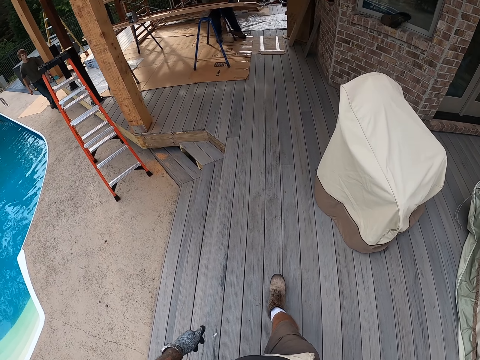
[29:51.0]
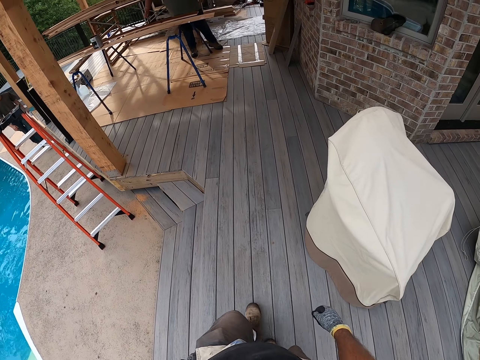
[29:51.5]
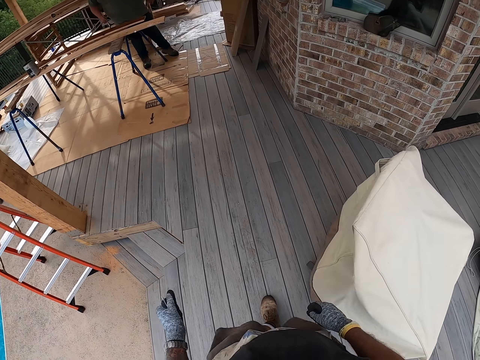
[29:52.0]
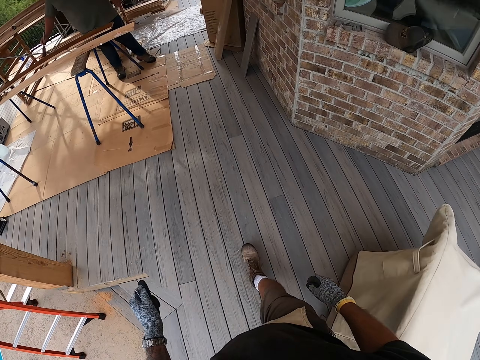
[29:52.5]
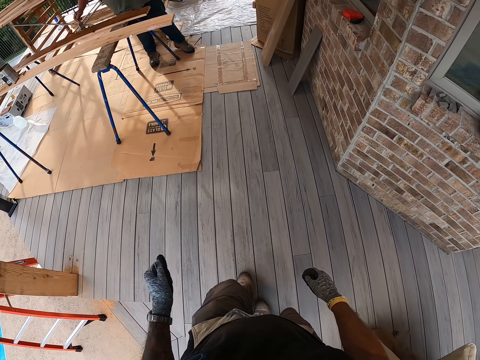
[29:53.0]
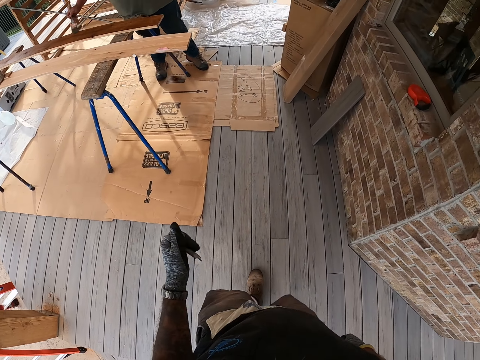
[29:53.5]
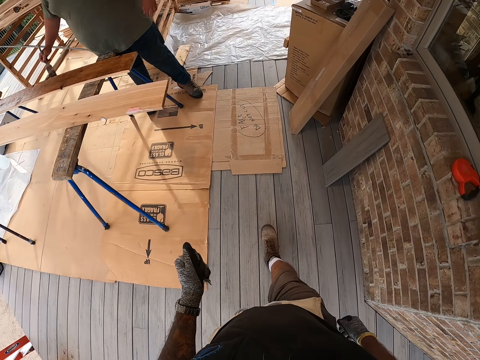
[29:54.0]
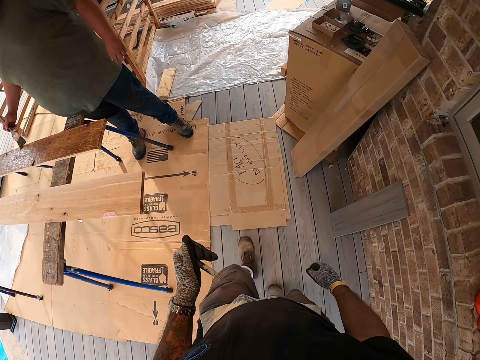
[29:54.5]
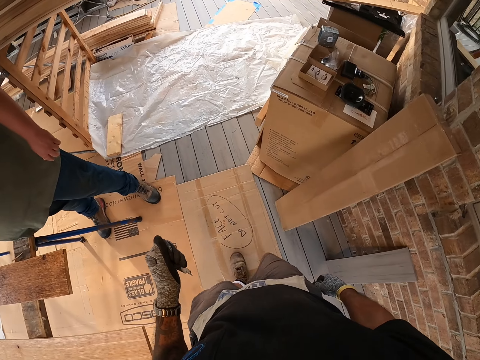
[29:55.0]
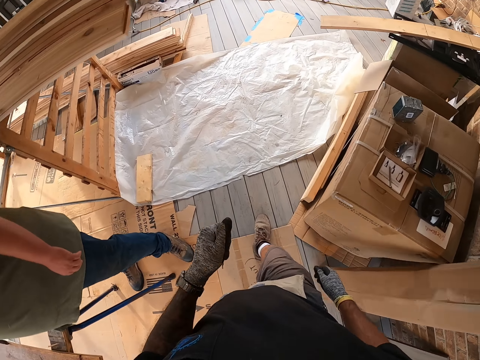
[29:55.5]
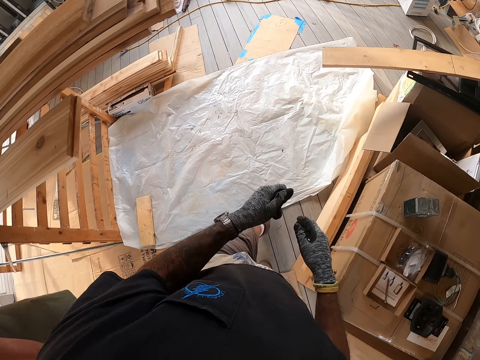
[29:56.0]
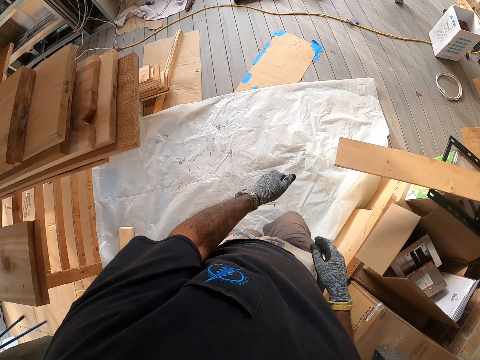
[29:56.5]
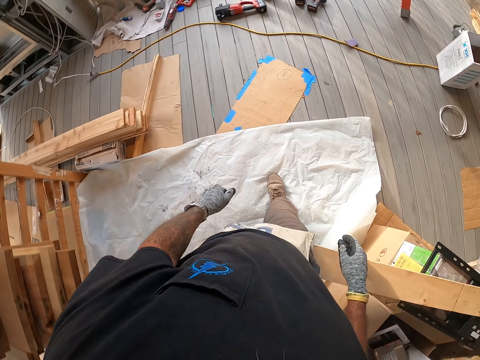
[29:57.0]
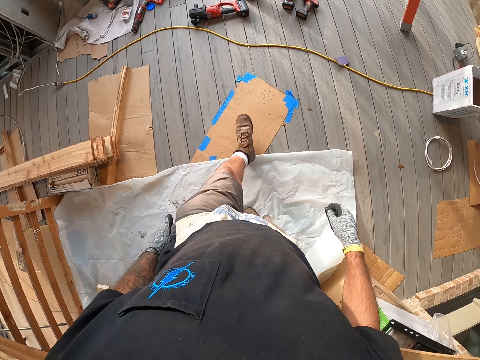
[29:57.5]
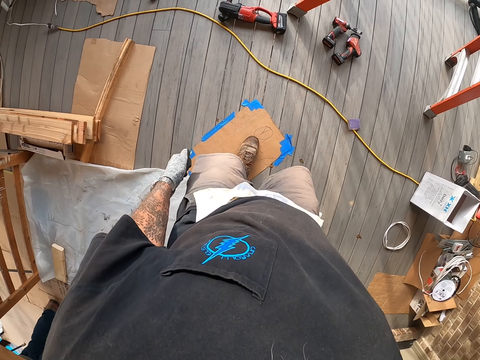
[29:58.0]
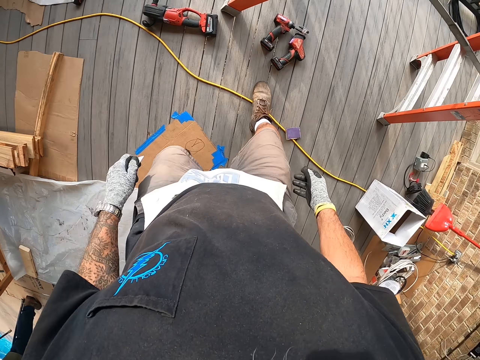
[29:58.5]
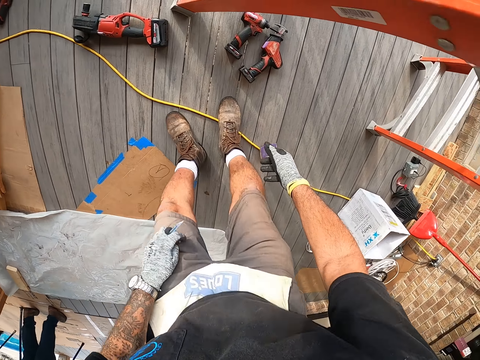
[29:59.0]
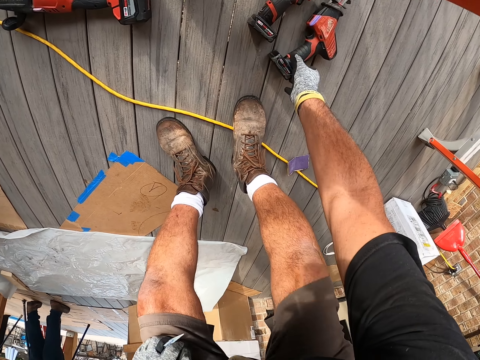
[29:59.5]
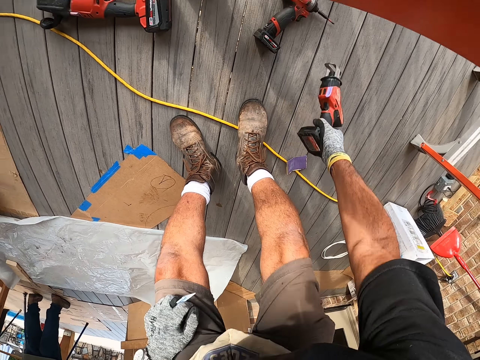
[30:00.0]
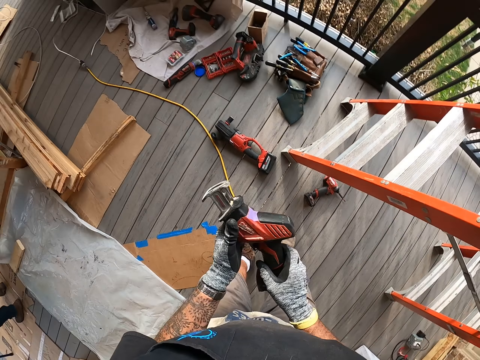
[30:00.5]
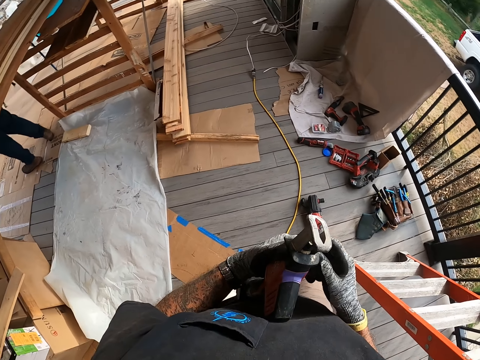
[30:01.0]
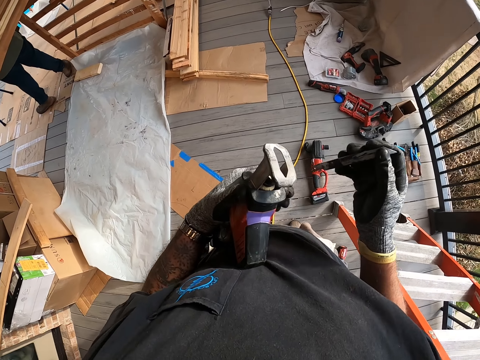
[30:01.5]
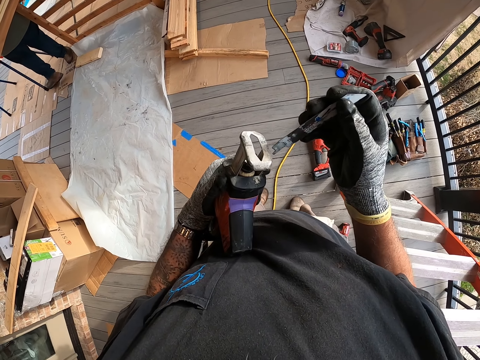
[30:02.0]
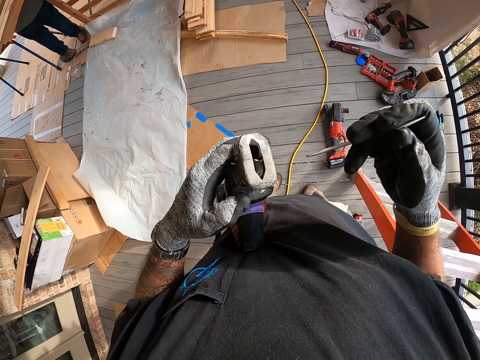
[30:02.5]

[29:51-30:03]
The camera wearer picks up the drill or machine from the floor. They fix the blade in the machine.

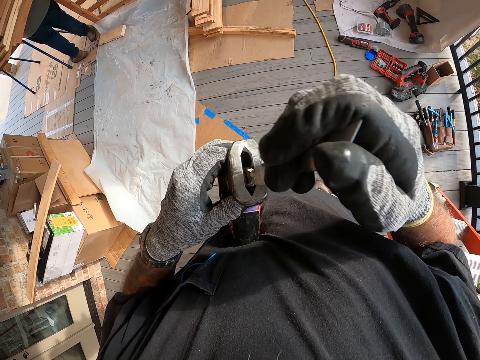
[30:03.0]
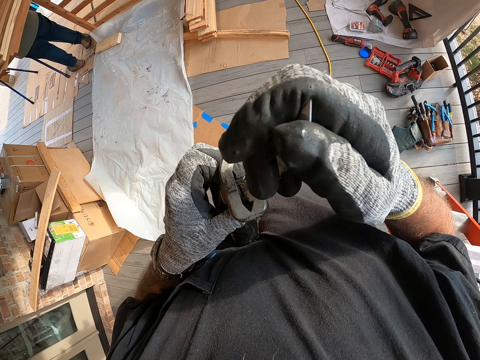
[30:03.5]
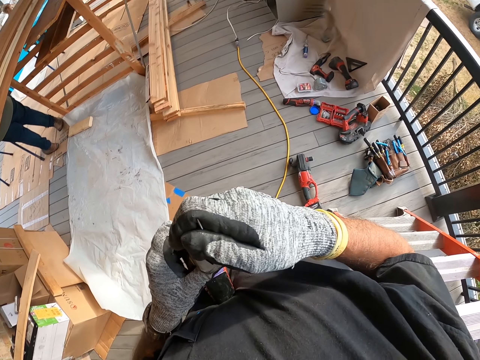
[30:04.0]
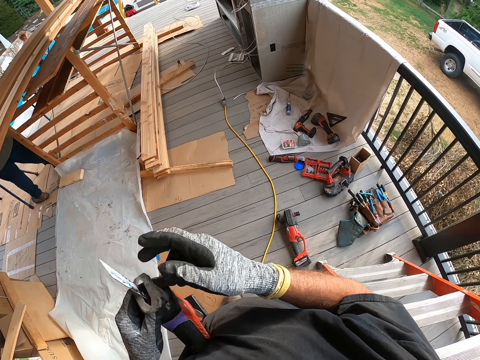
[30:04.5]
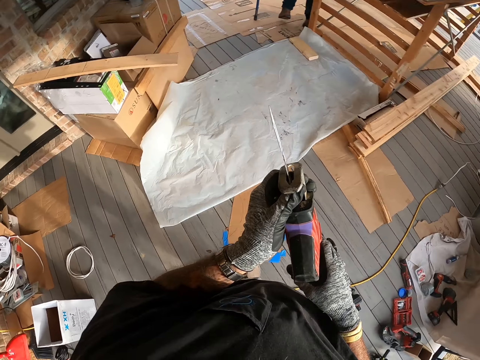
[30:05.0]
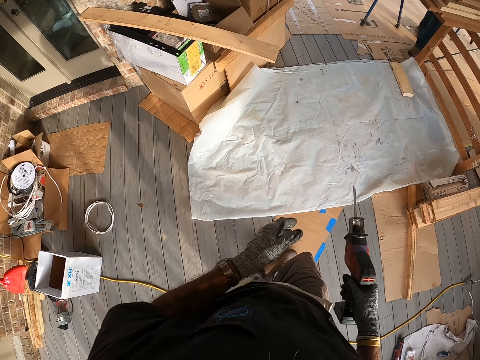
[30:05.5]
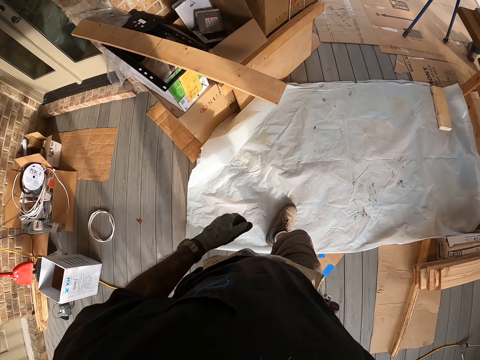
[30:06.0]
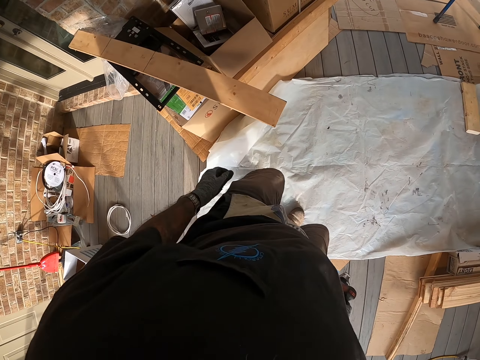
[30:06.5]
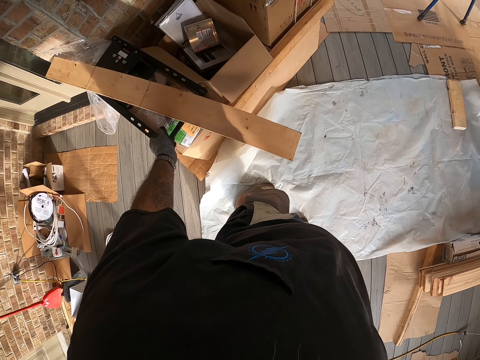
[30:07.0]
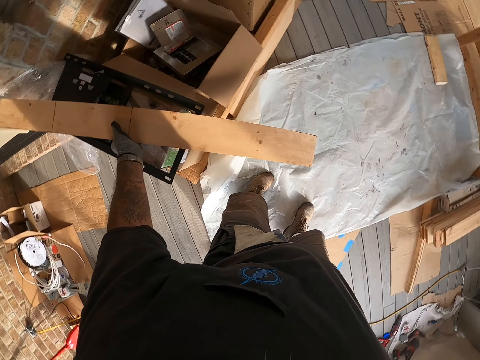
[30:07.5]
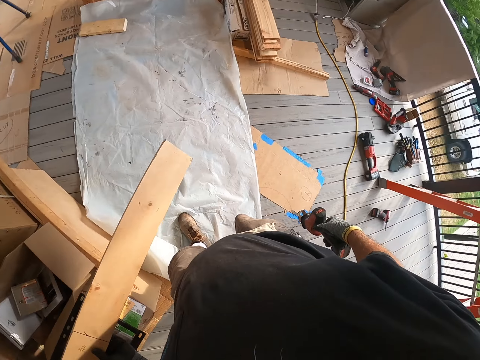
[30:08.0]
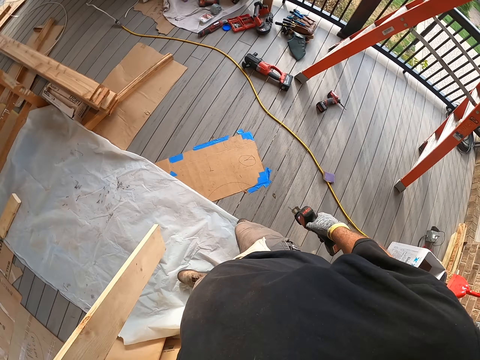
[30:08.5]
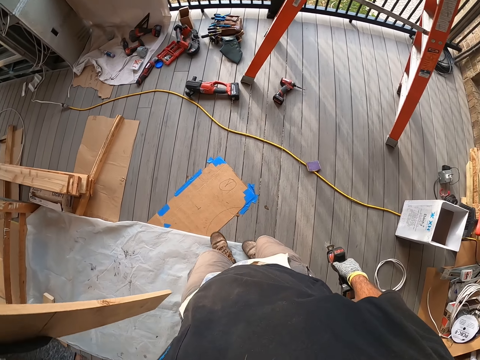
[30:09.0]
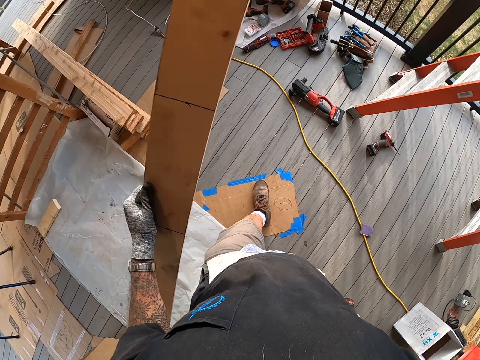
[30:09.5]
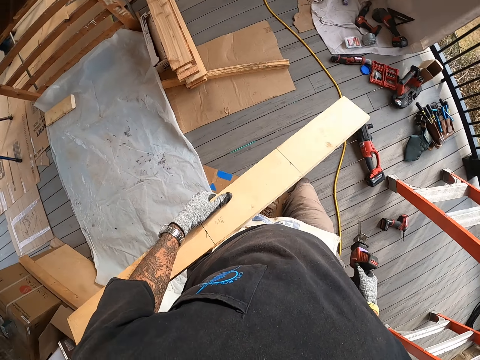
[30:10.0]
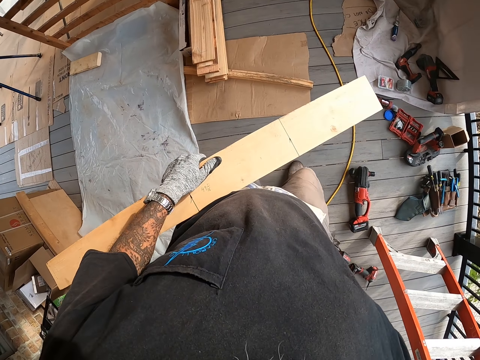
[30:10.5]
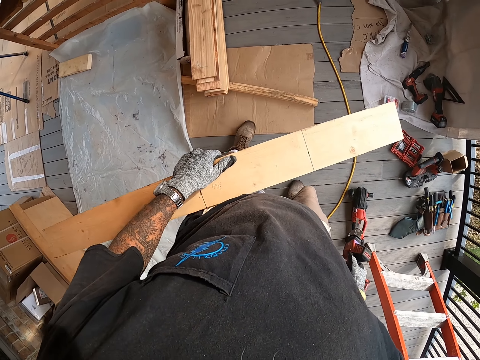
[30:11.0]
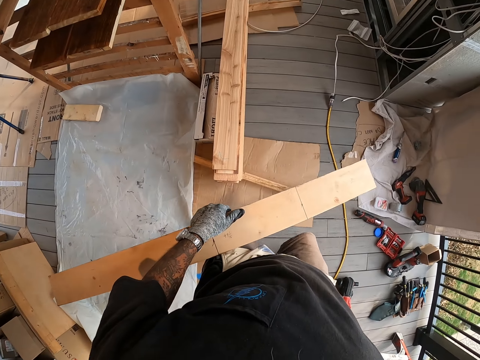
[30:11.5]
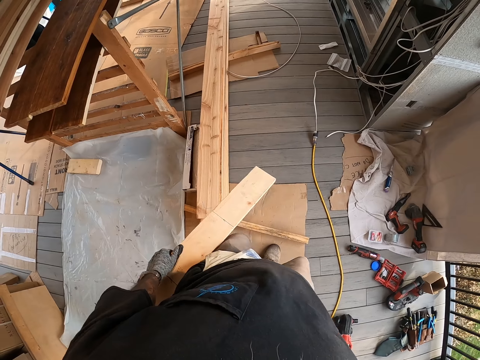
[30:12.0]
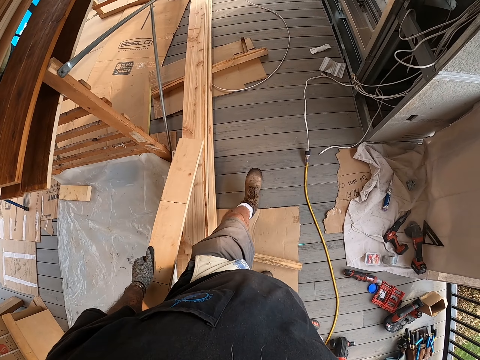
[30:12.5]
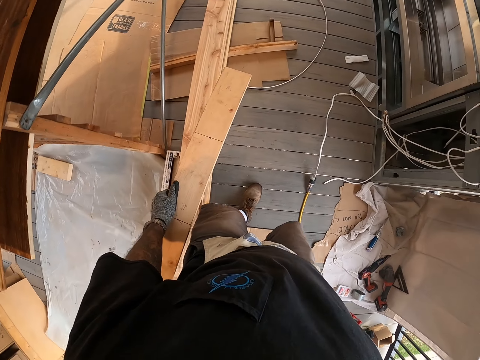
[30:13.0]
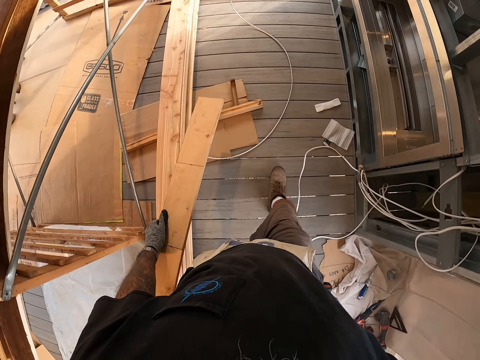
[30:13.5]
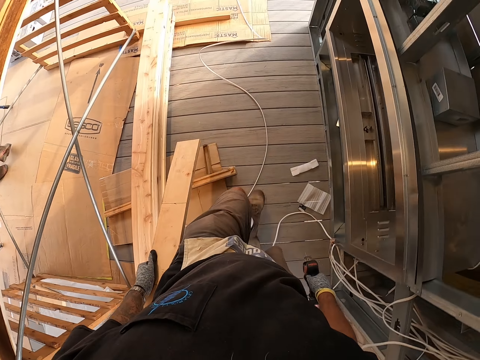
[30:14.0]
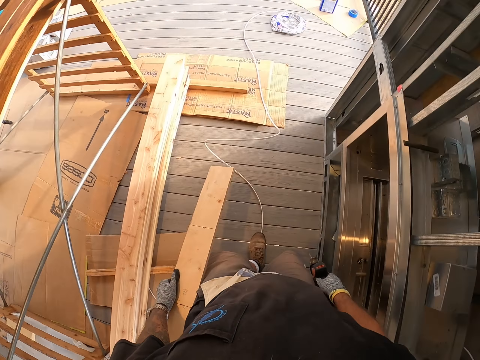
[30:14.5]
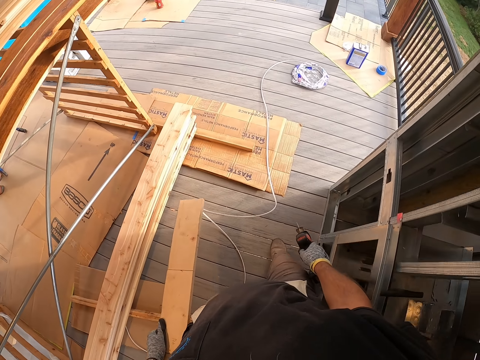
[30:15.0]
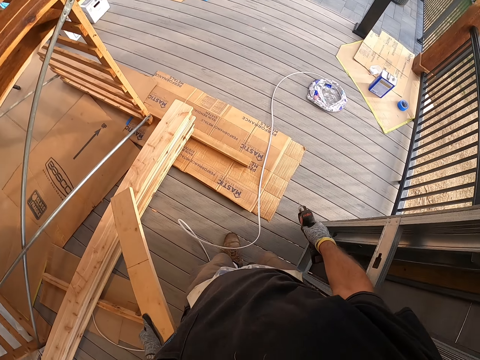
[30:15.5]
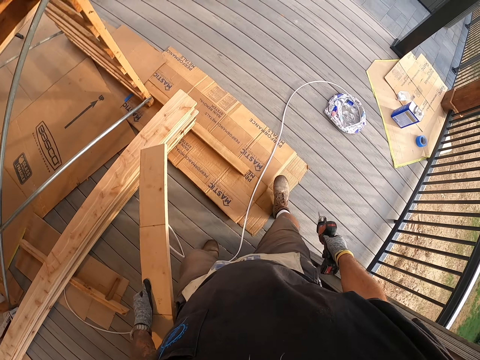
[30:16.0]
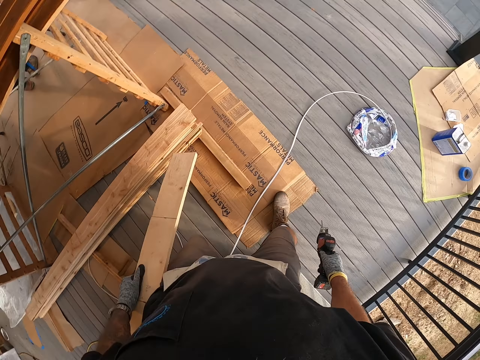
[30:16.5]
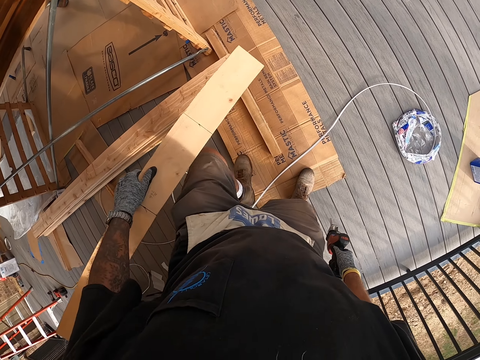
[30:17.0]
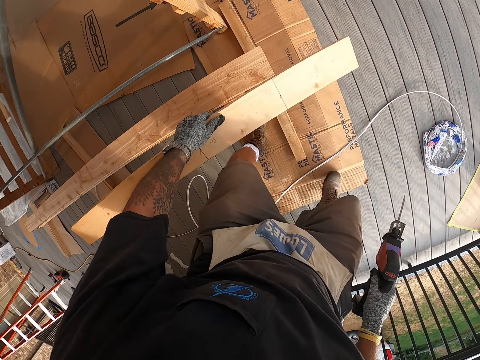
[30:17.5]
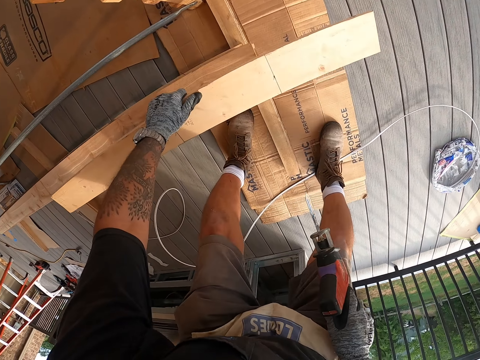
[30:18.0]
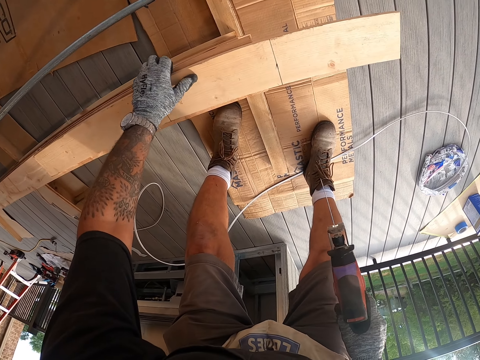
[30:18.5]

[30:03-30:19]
The camera wearer attaches the saw blade on the drill. They transfer the machine to the right hand. They move at the porch. They pick the wood from the box. They walk with the wood at the porch. They put the wood on the woods and hold the wood on the other woods.
